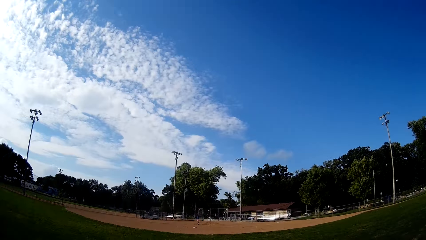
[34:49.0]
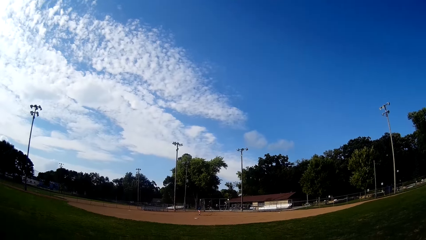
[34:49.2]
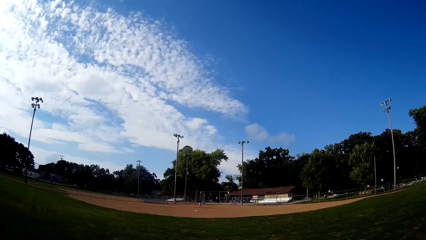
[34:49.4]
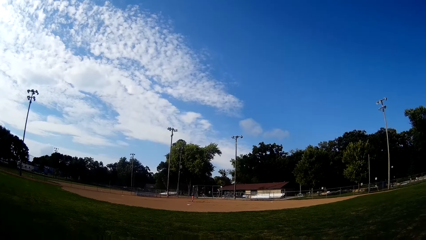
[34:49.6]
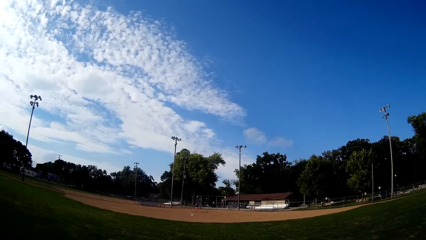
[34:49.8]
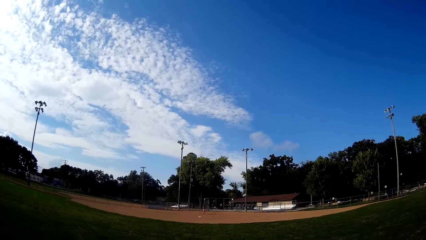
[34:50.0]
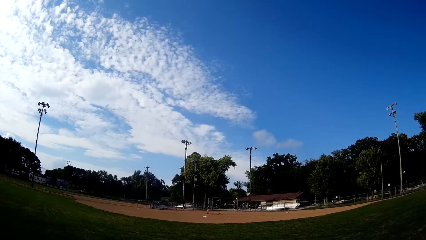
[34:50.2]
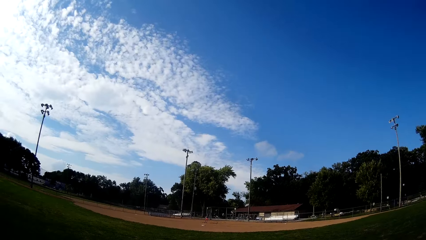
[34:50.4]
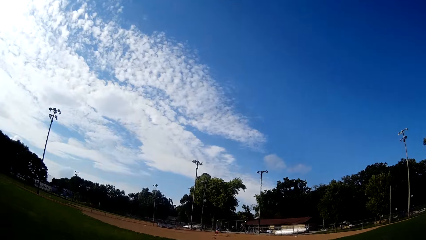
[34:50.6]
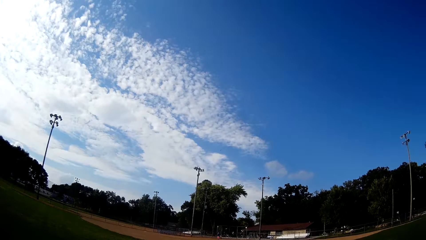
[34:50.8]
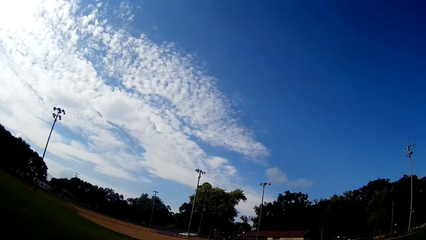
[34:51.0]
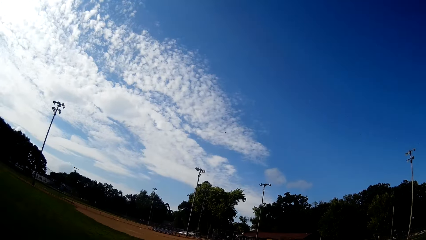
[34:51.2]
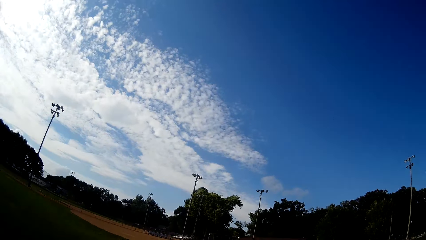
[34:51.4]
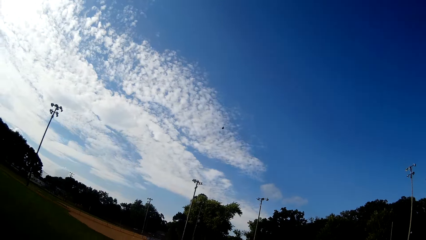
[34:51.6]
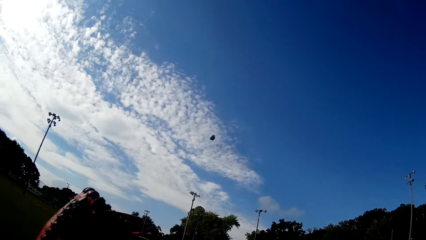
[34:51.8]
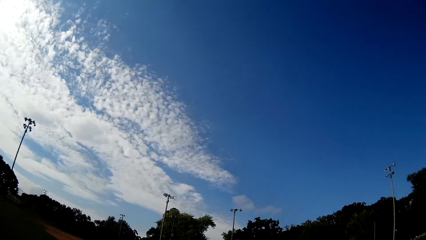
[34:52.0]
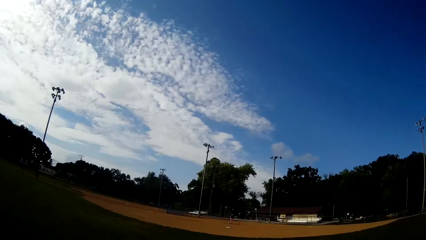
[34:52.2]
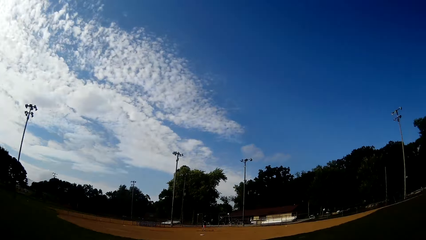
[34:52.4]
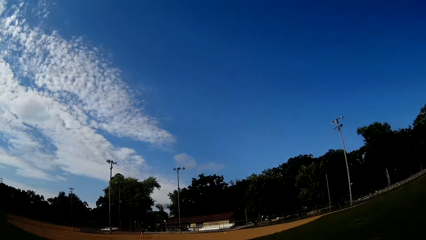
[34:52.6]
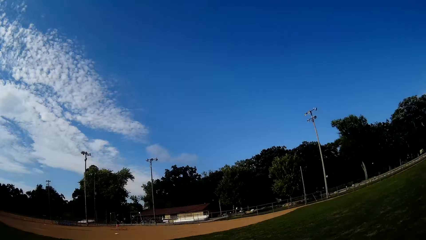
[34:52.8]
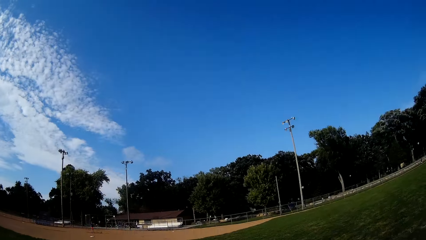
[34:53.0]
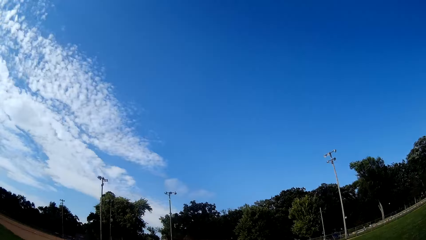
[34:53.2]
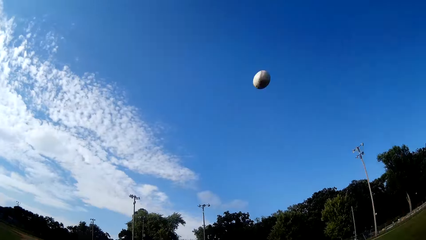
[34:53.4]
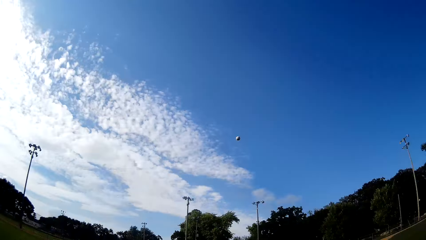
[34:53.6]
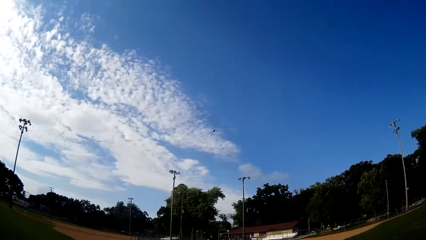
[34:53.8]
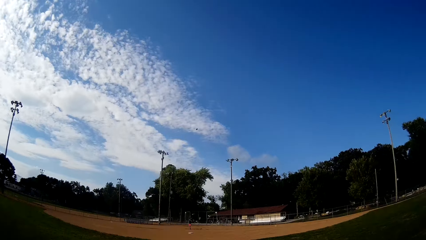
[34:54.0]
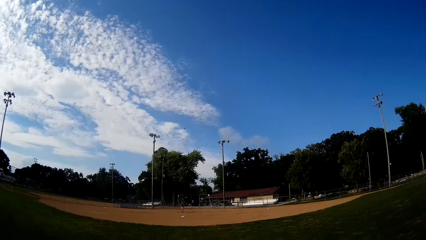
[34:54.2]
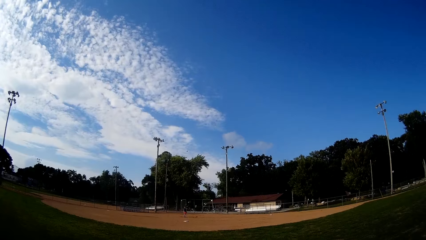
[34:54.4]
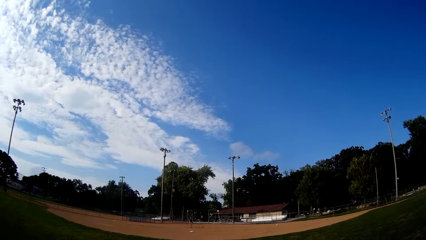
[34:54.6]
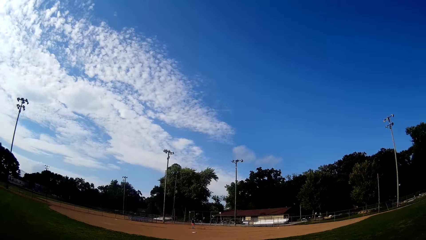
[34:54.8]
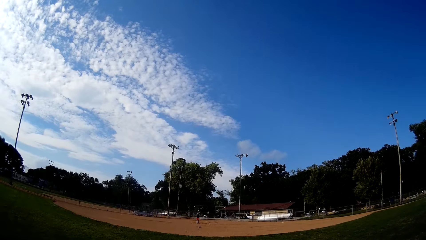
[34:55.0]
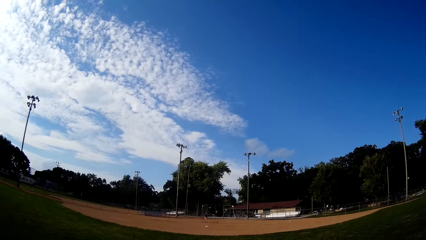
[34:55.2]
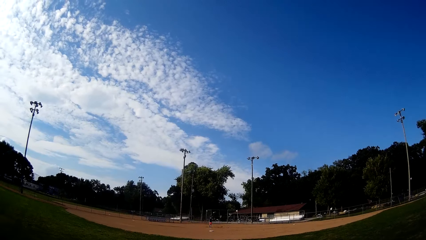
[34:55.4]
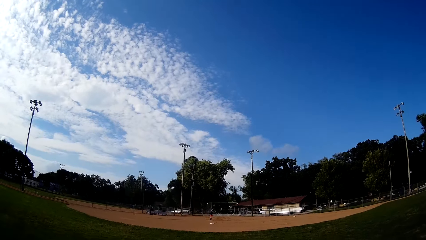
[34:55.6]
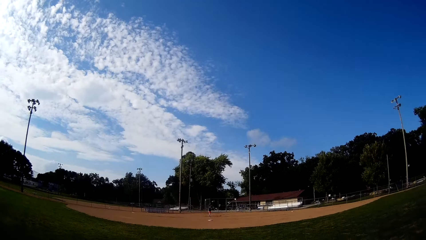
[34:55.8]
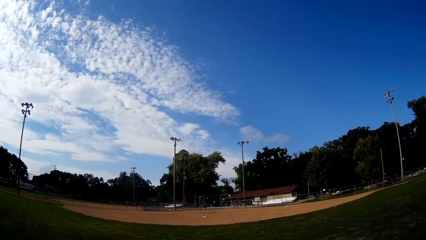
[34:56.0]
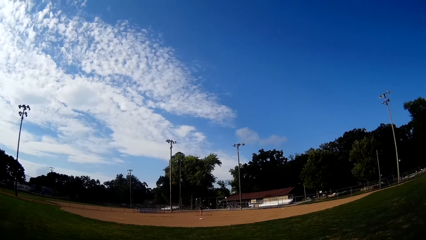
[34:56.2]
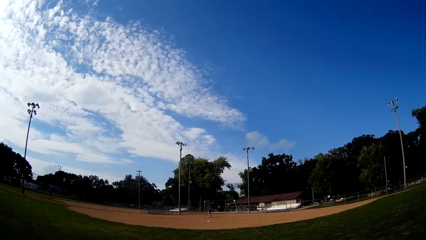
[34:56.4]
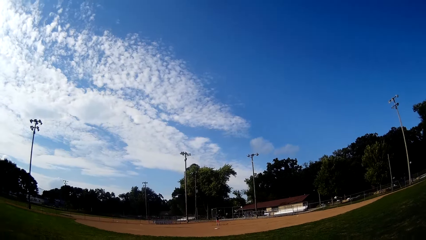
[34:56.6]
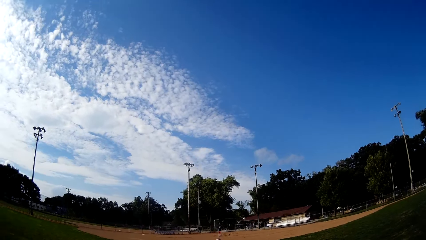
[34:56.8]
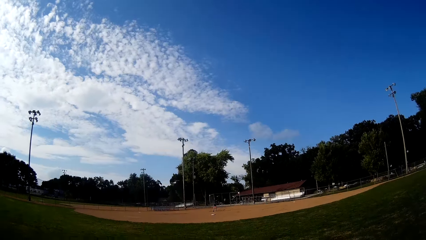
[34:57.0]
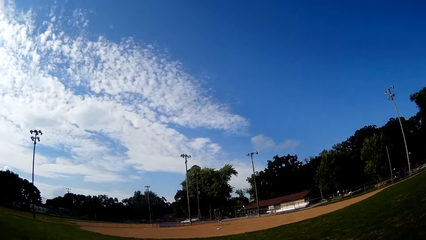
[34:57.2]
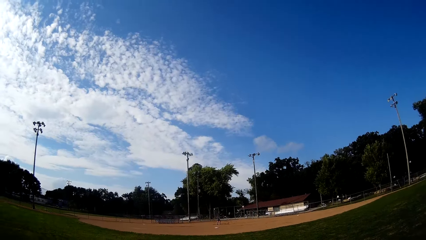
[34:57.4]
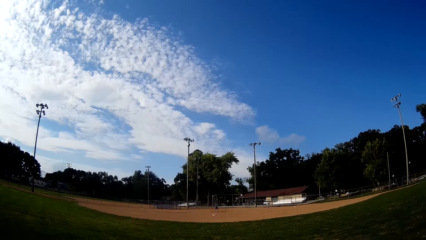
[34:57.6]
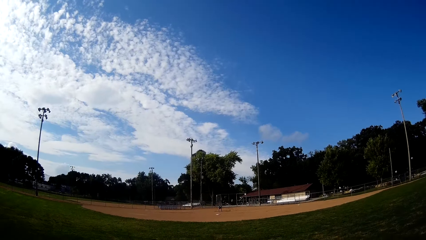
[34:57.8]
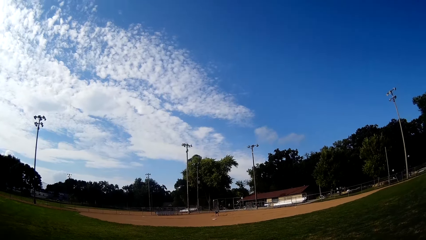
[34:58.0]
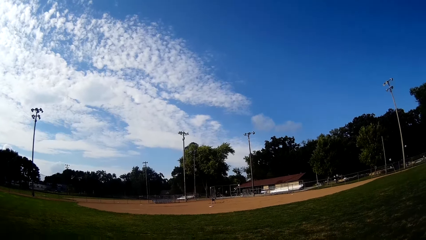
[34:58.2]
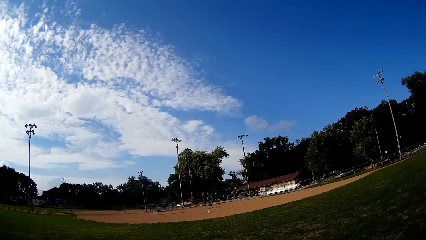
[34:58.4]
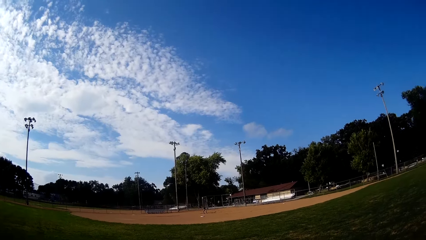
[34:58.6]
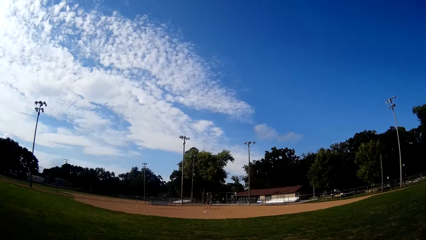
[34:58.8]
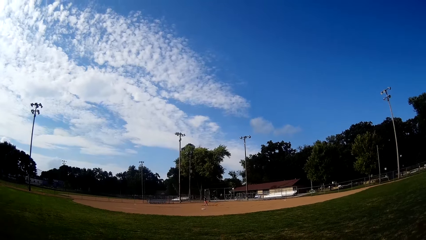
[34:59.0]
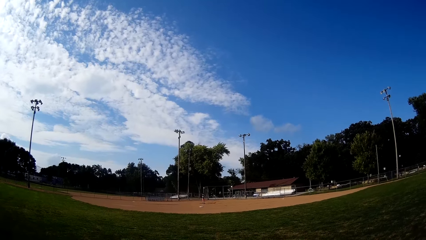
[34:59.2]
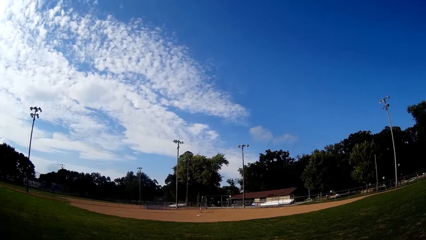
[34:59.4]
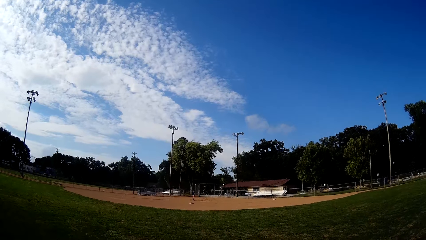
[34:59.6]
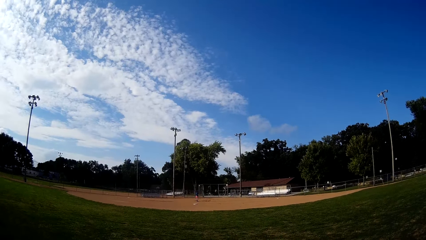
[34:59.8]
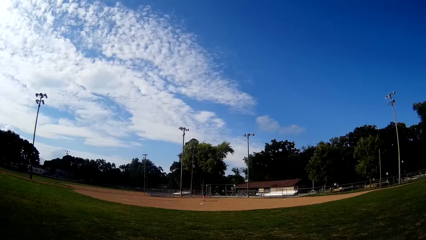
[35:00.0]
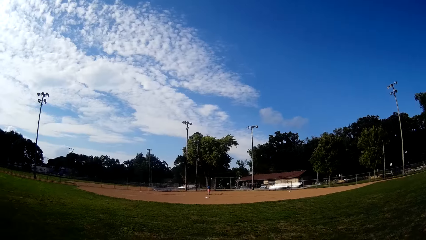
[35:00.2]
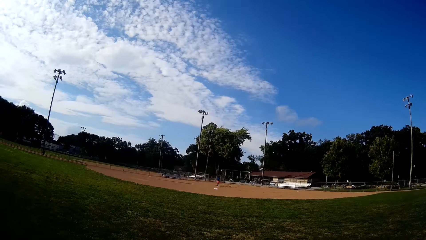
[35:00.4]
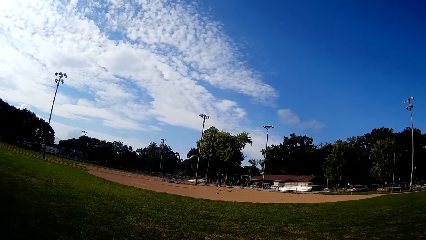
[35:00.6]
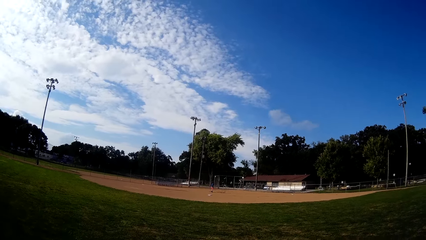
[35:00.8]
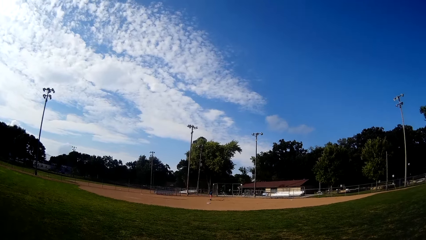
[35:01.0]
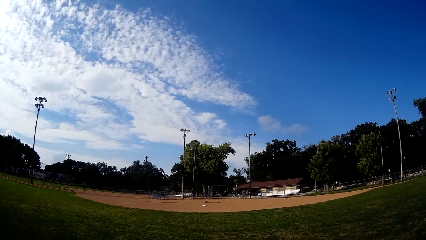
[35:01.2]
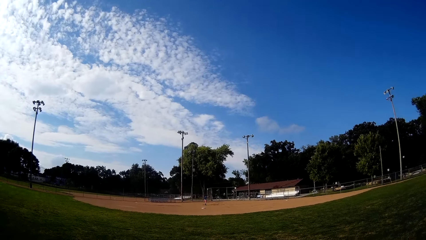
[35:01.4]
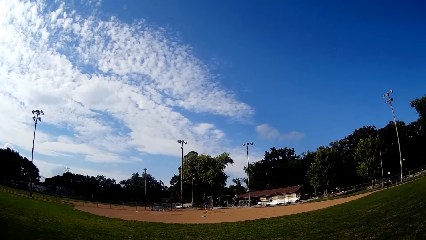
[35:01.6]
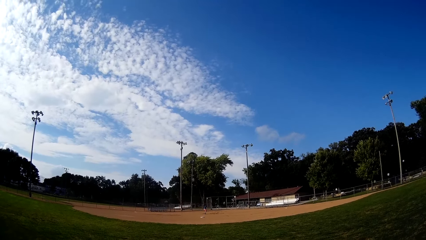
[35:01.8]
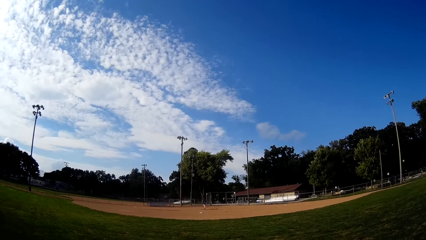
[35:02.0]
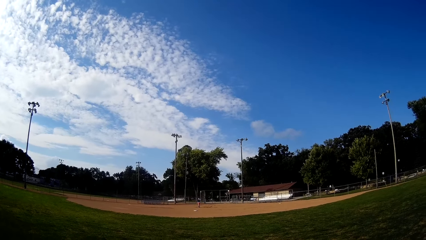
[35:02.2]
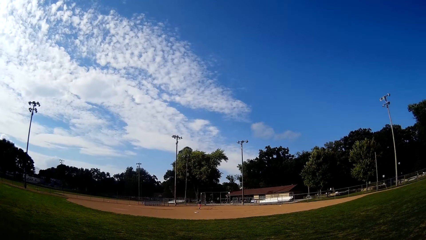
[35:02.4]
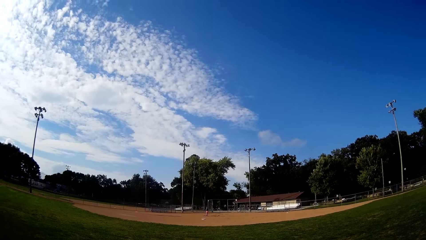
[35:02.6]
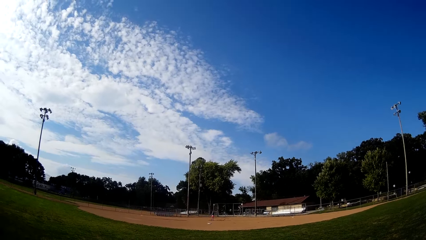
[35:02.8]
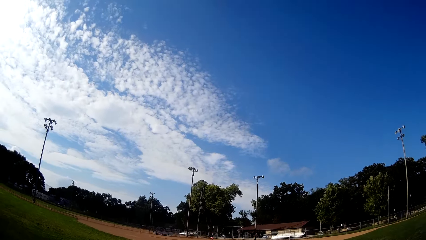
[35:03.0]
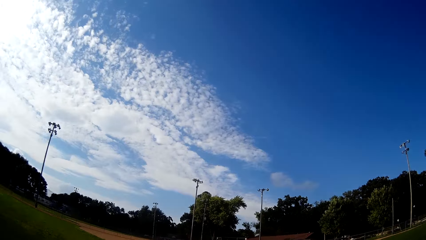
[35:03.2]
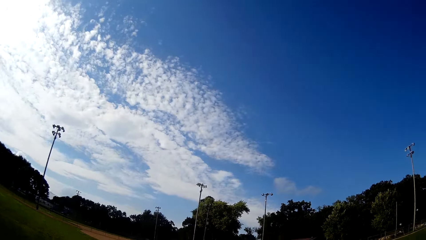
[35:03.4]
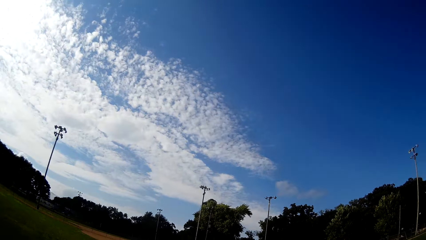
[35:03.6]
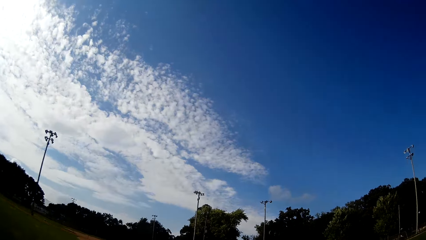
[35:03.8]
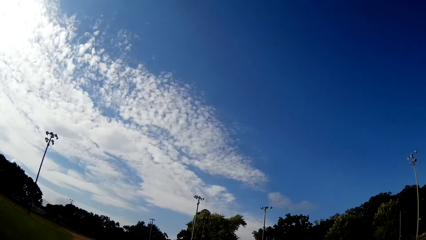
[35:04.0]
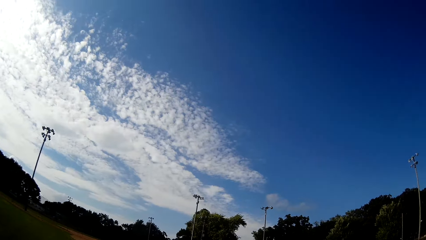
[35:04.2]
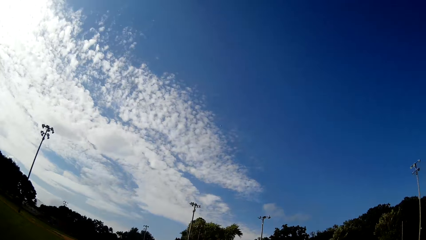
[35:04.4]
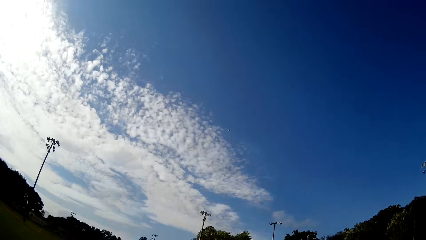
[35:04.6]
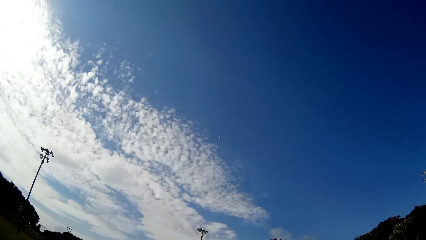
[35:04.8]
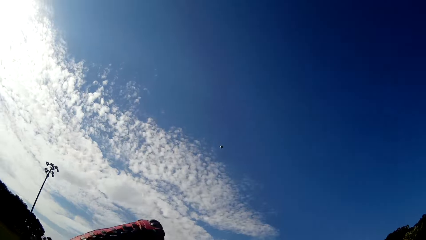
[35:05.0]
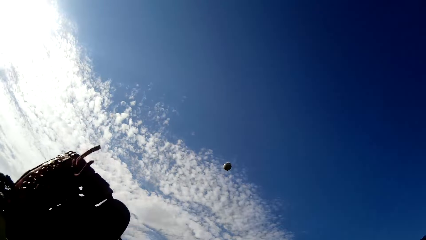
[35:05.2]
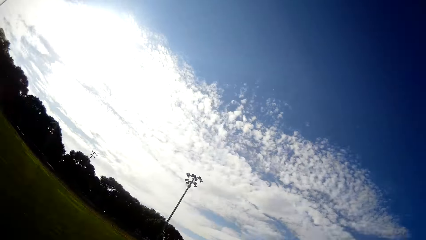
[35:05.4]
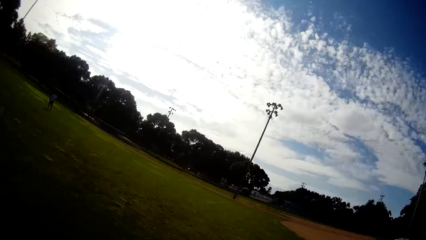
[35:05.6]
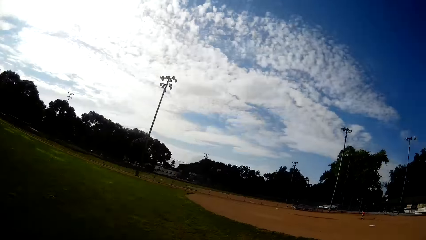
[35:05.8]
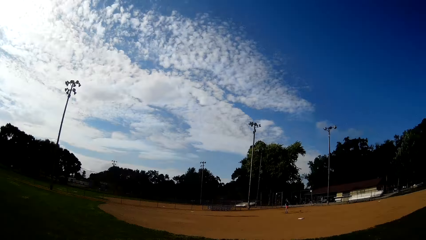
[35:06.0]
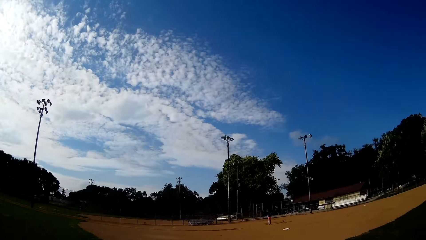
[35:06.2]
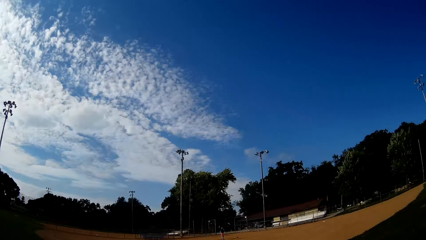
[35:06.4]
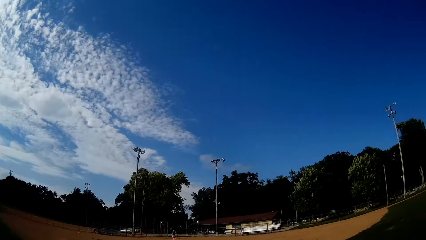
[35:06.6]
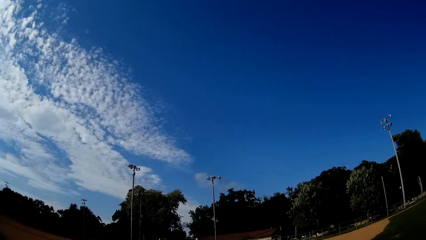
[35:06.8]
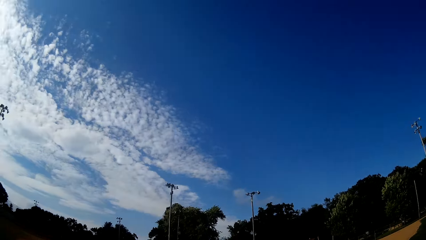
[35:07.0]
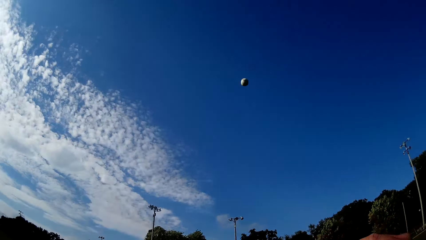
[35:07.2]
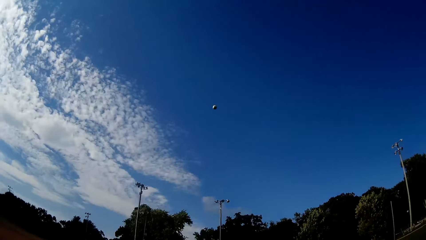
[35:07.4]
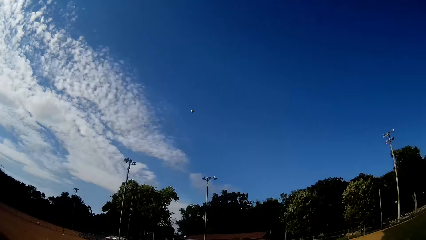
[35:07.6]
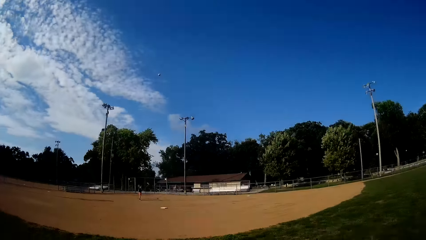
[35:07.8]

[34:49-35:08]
A boy bats the baseball to the camera wearer. The camera wearer catches the baseball with his hand in a glove. He hits the ball and pitches the baseball to the boy. The boy runs after the ball. The boy bats the baseball to the camera wearer. The camera wearer runs towards the direction of the baseball. The boy kicks the ball. The camera wearer catches the baseball with his hand in a glove and pitches the baseball to the boy.
